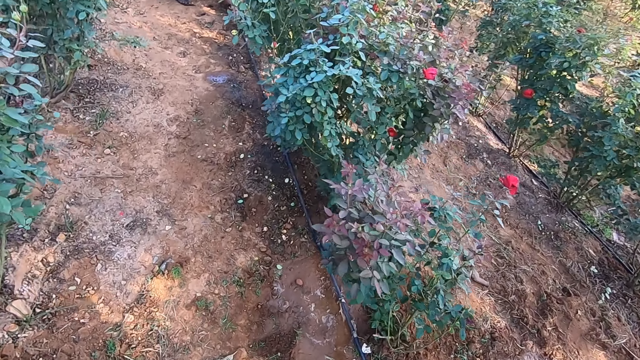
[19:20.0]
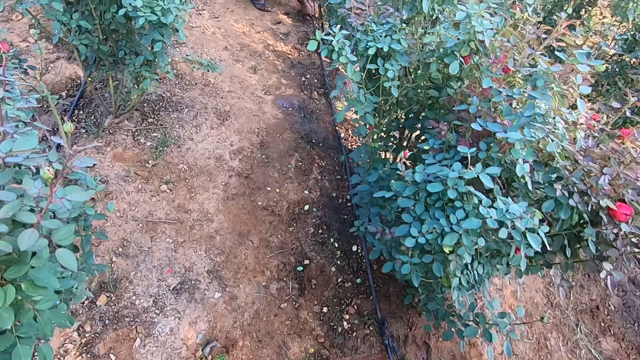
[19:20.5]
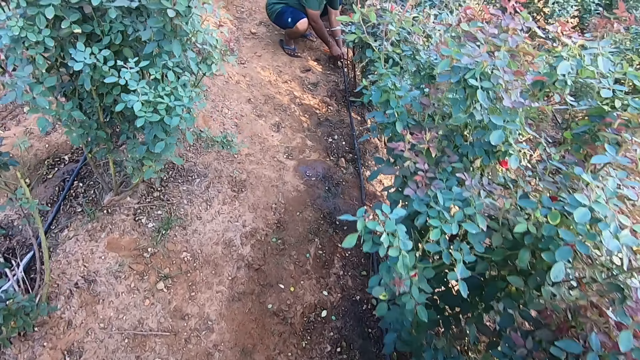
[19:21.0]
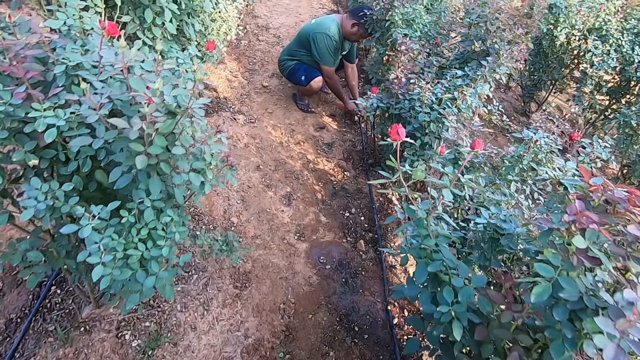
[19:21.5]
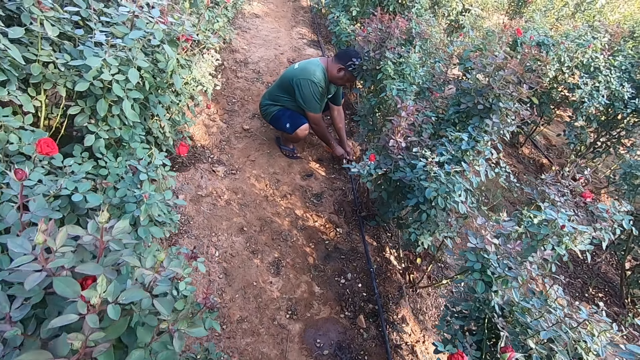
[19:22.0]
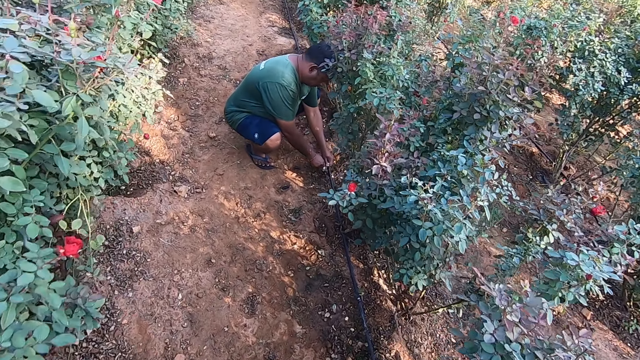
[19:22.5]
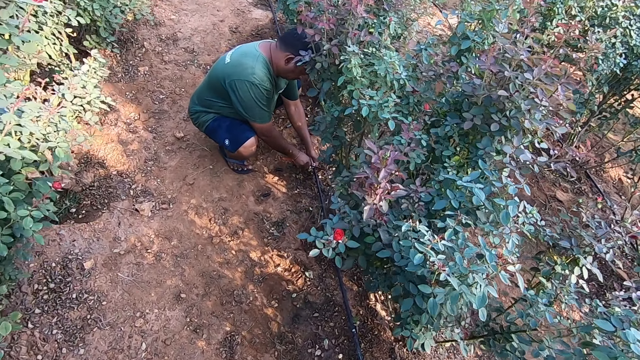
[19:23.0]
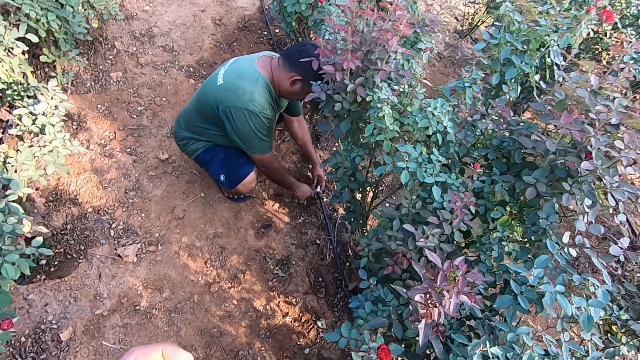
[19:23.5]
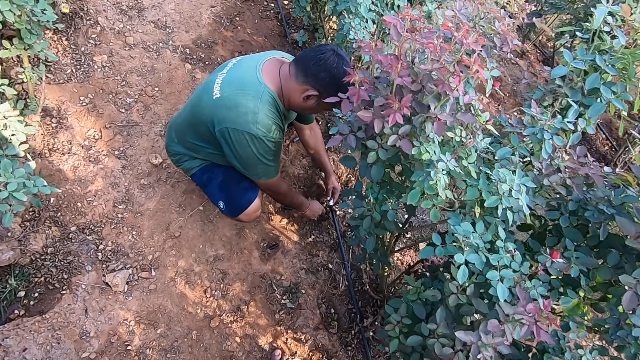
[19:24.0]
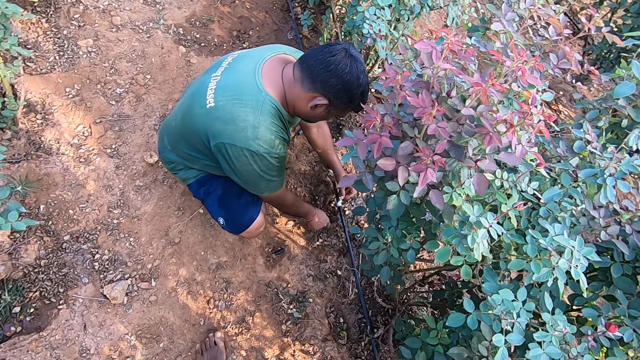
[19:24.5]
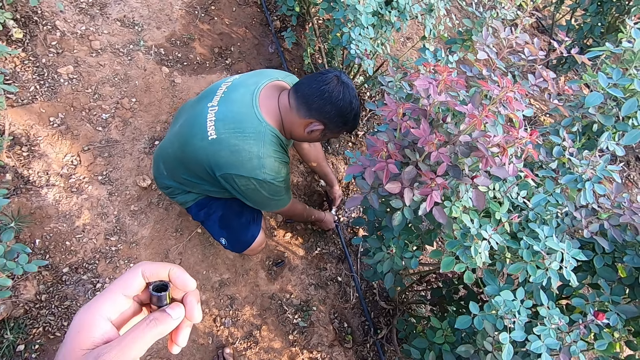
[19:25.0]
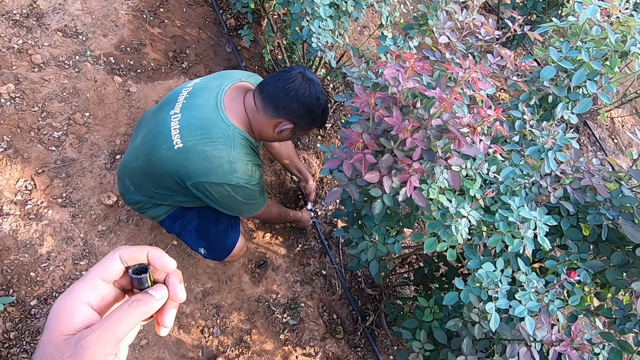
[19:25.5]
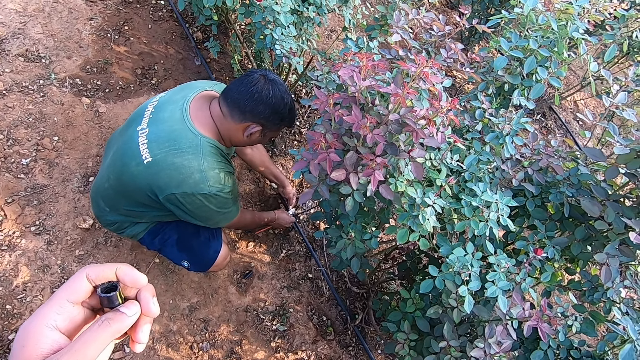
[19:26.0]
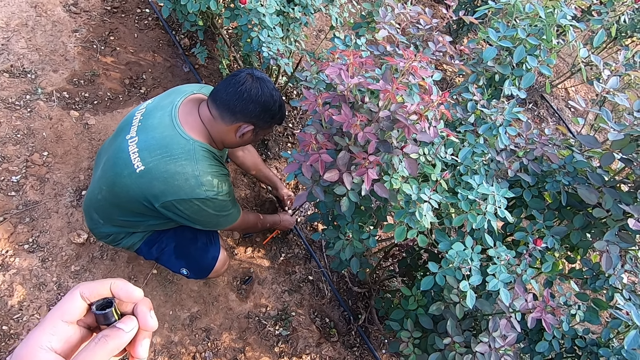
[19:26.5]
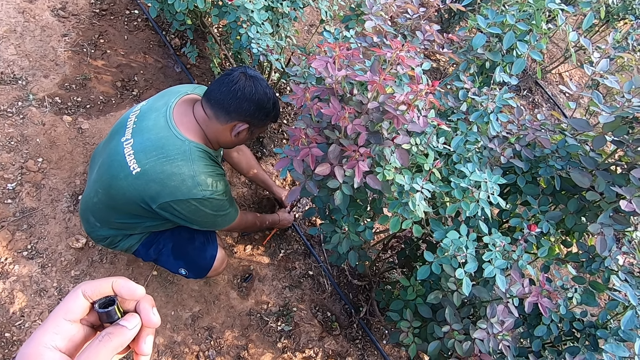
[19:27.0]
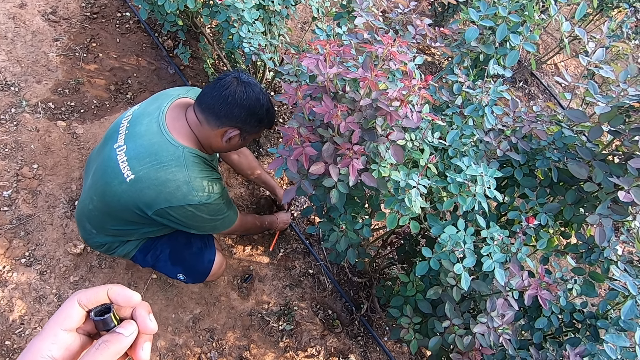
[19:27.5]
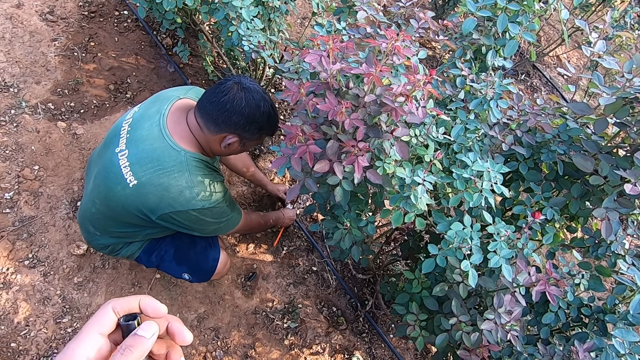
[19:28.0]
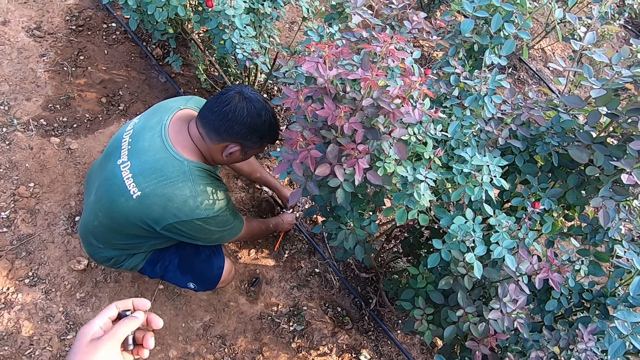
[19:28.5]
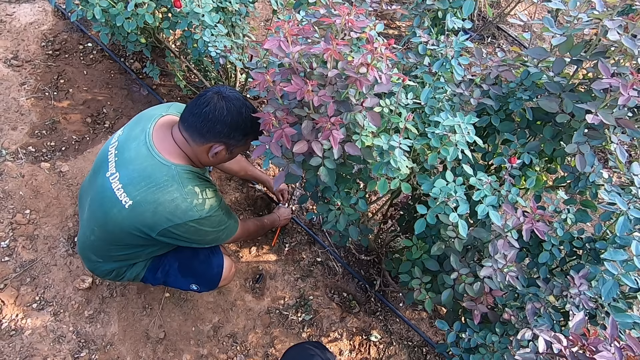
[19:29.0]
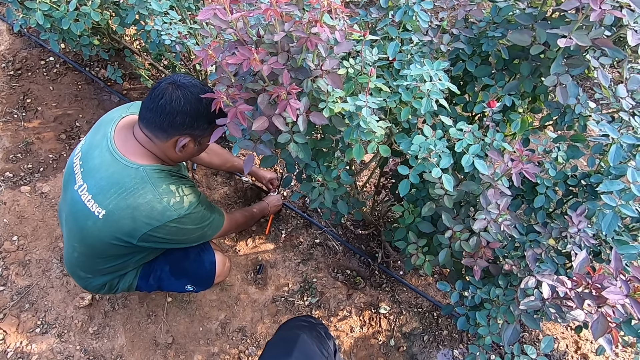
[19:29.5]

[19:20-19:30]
A man binds a pipe on the floor with both hands. The camera wearer holds the pipe with his left hand. The man handles the pipe. He unties a rope from the pipe on the ground with both hands.

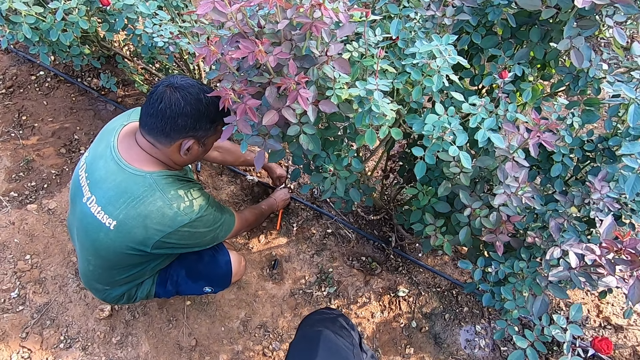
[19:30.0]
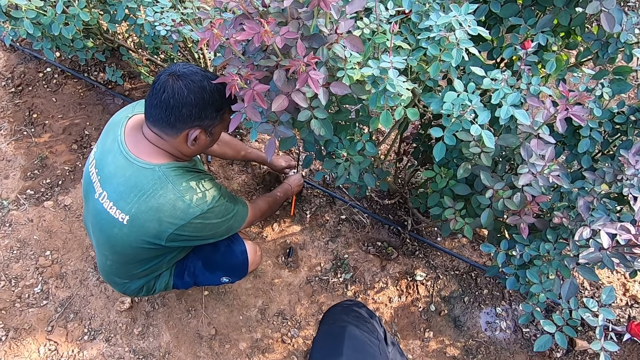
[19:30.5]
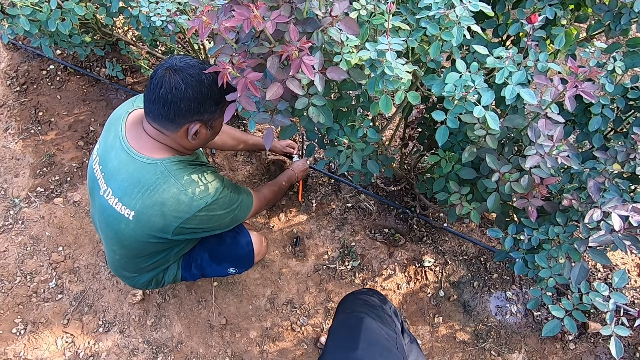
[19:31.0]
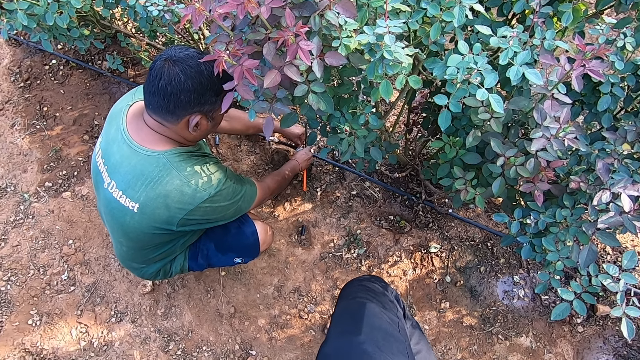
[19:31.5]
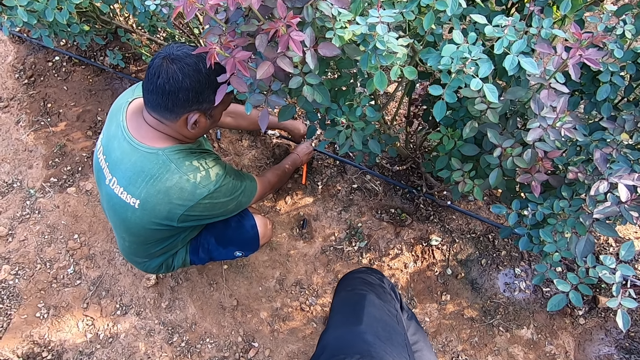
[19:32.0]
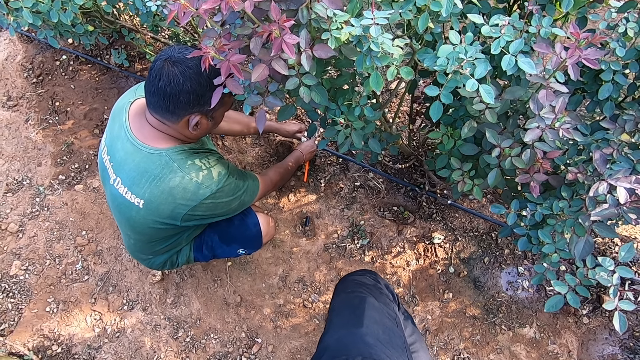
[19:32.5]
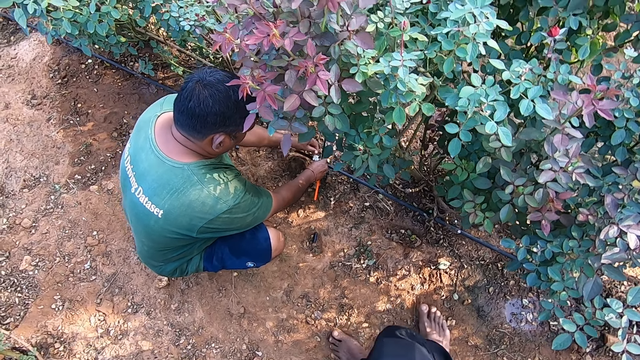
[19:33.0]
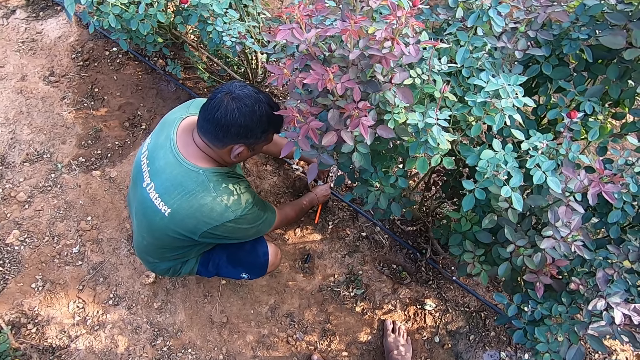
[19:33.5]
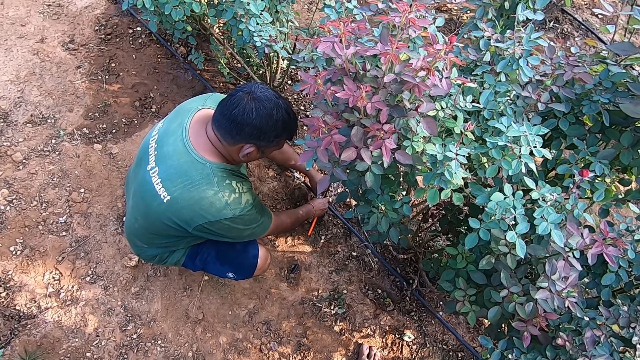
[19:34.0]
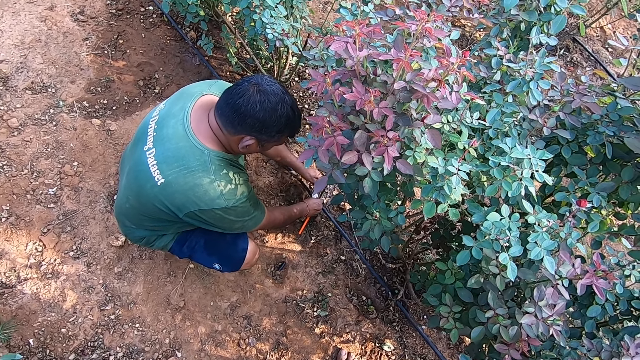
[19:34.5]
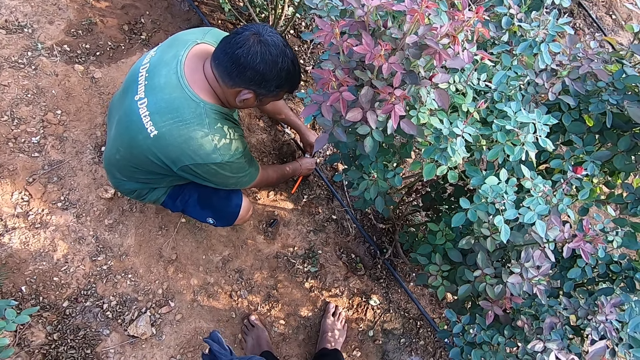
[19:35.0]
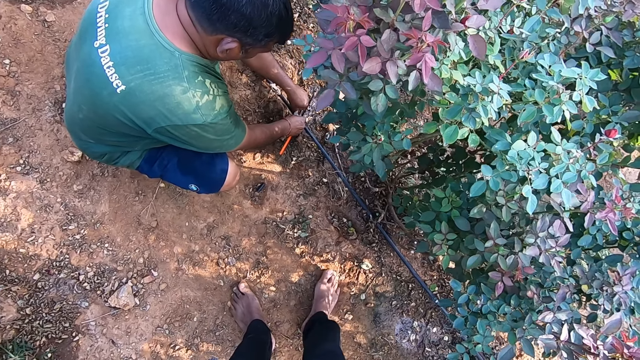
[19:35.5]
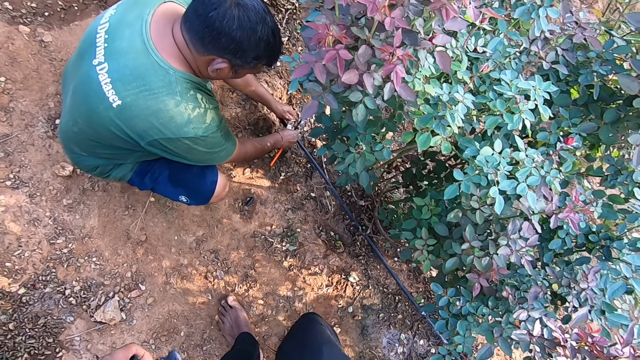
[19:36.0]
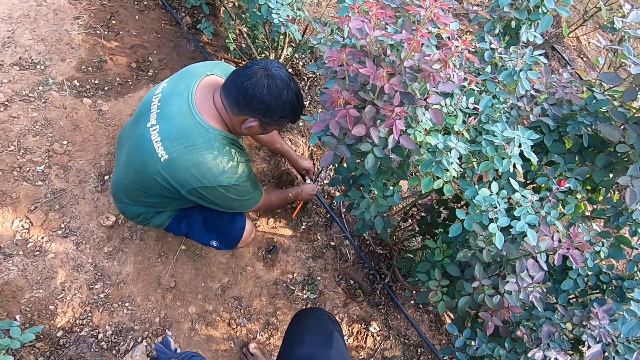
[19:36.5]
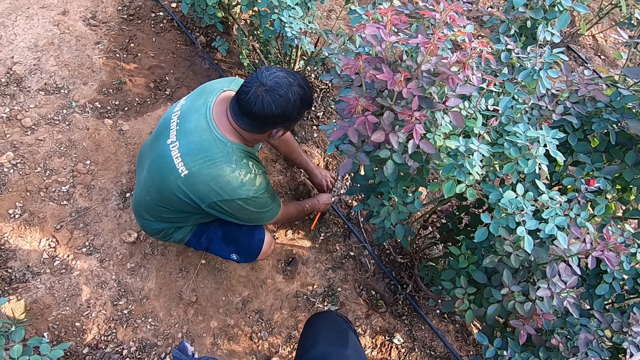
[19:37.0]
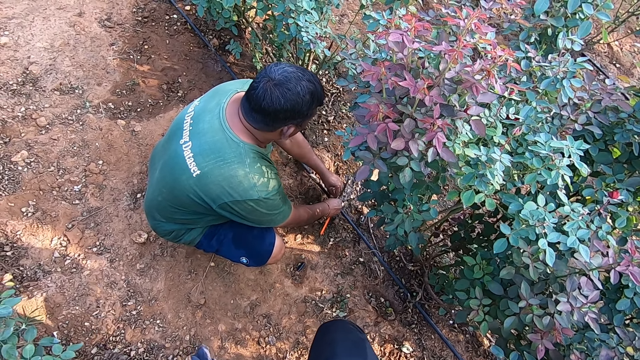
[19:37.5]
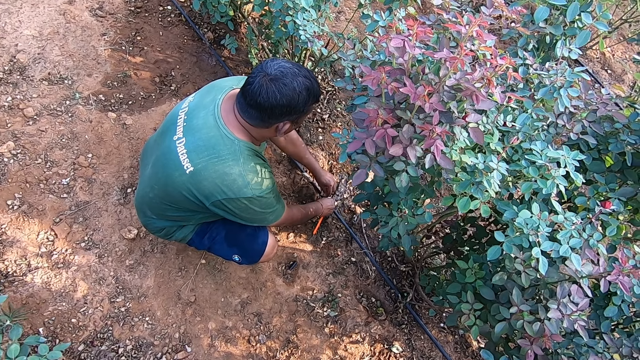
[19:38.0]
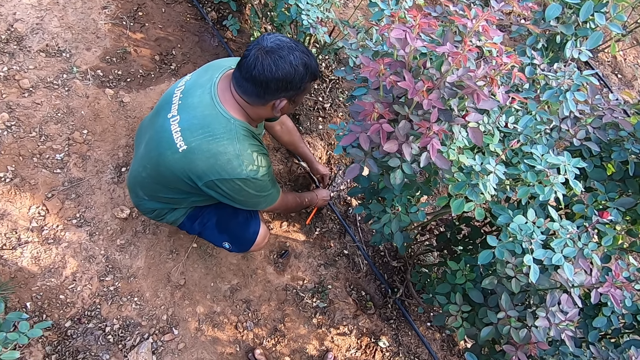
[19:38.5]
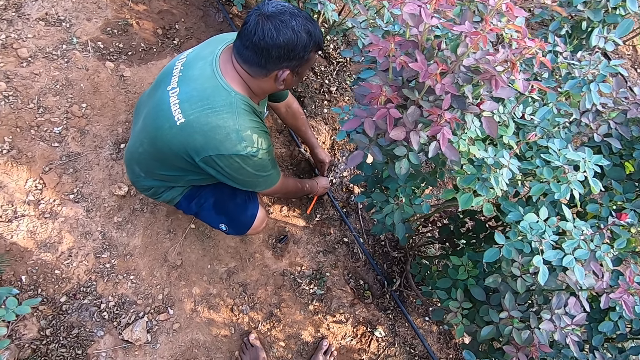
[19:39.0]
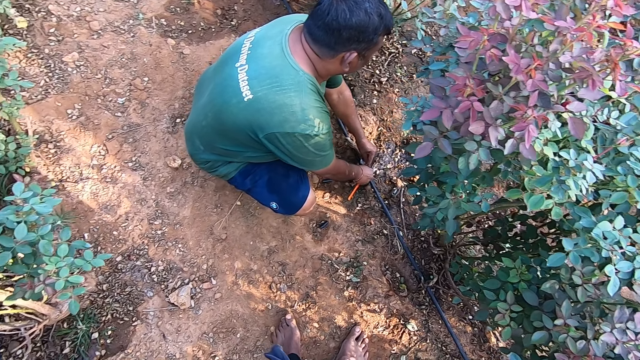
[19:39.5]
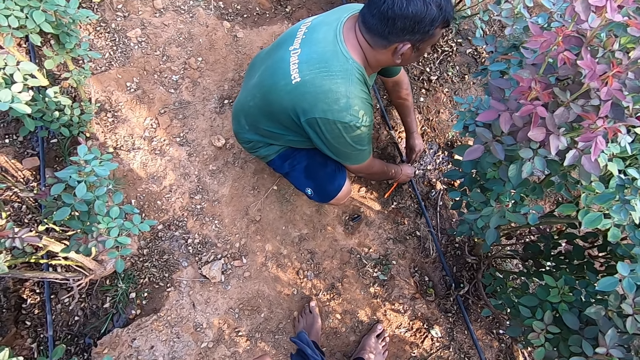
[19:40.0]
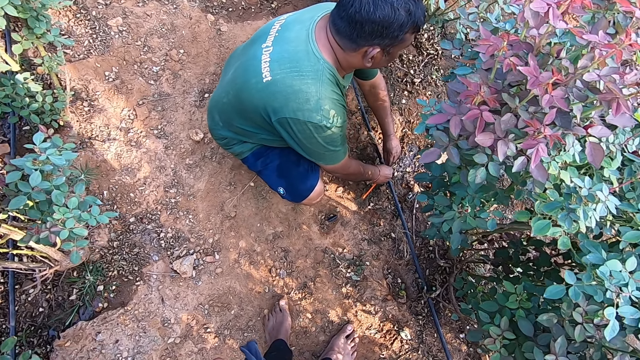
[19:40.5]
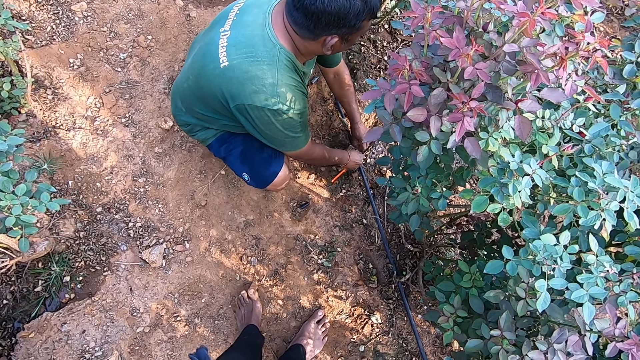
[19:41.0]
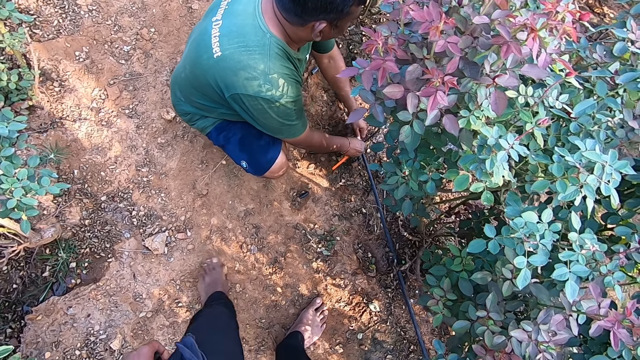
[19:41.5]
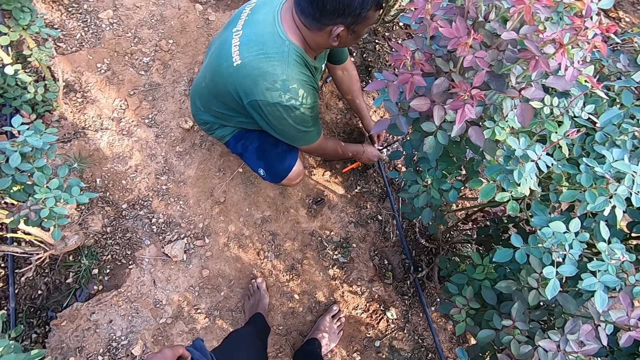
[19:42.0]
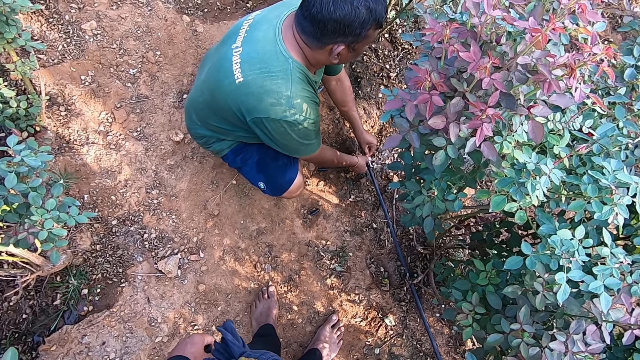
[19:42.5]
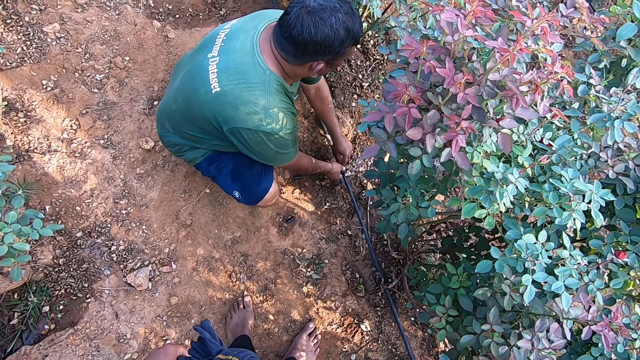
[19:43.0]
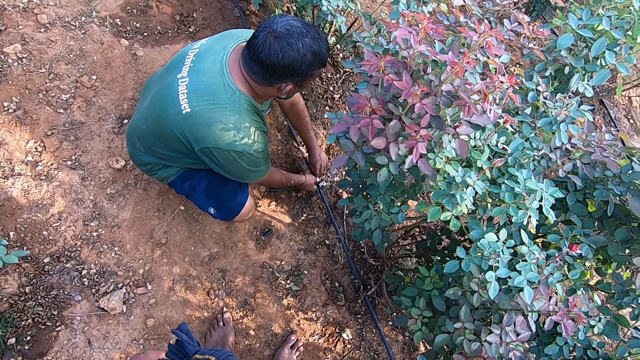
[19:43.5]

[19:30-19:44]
A man unloosens a polythene from a pipe. The camera wearer drops his right foot on the ground. He clears the sand on the ground with his left foot.
